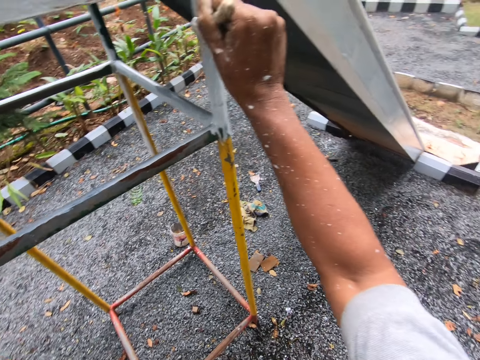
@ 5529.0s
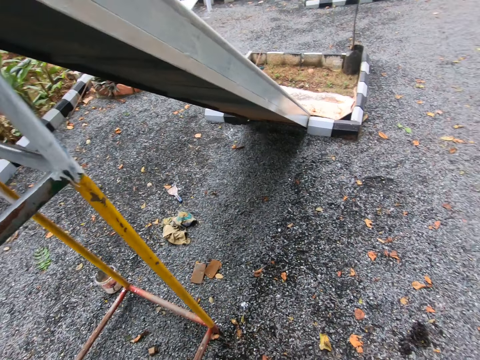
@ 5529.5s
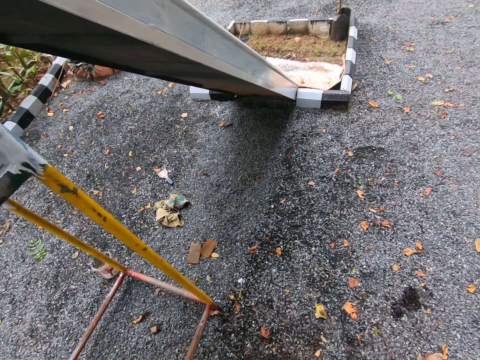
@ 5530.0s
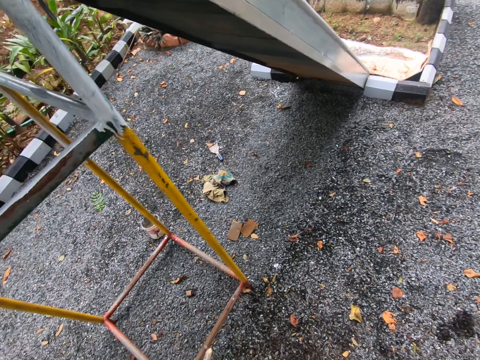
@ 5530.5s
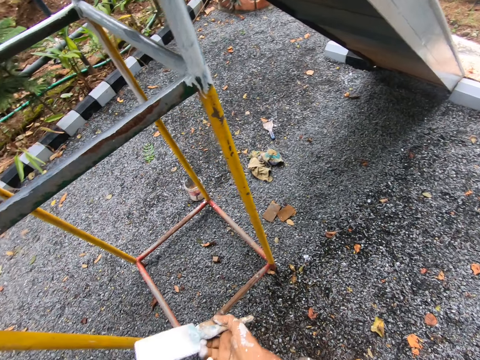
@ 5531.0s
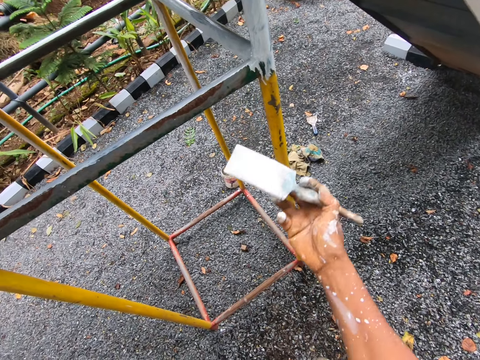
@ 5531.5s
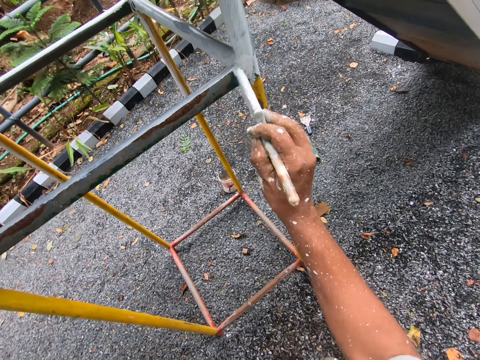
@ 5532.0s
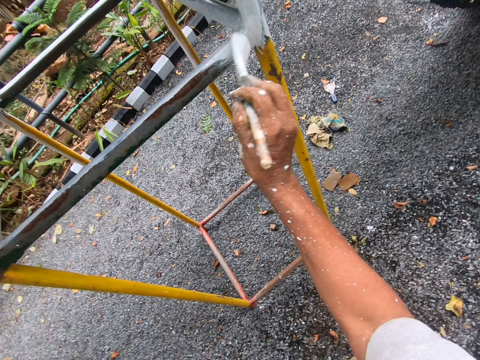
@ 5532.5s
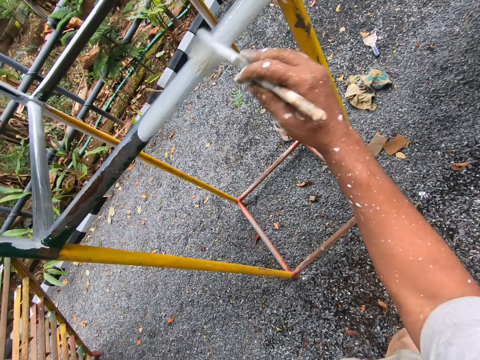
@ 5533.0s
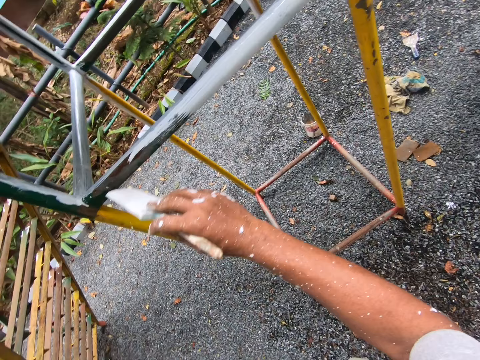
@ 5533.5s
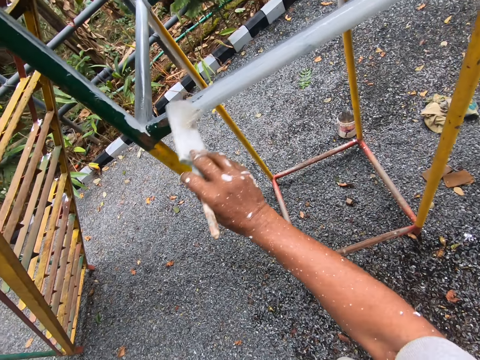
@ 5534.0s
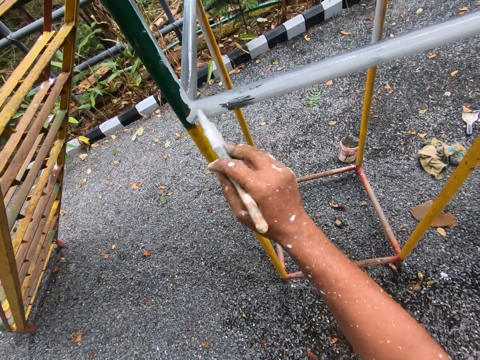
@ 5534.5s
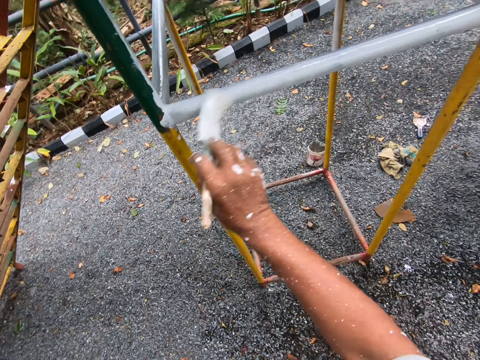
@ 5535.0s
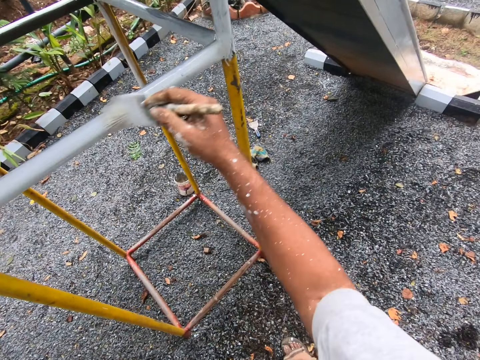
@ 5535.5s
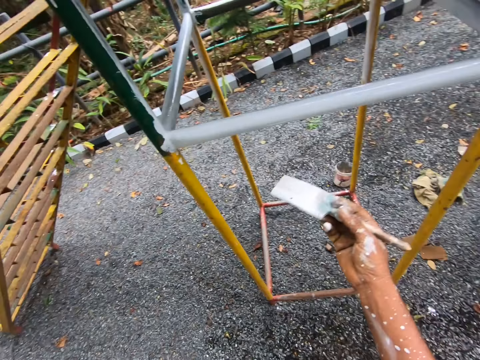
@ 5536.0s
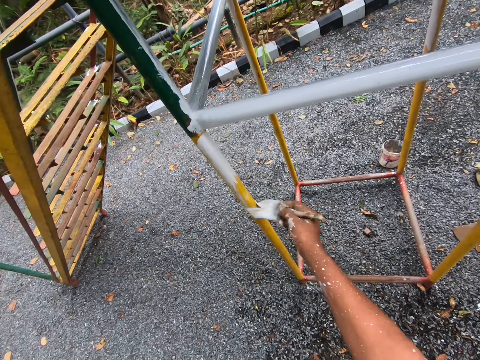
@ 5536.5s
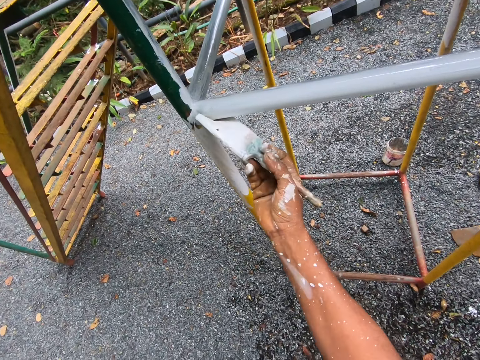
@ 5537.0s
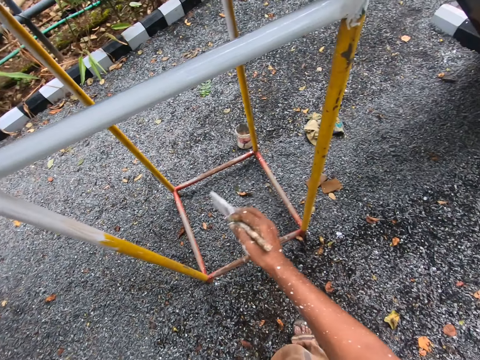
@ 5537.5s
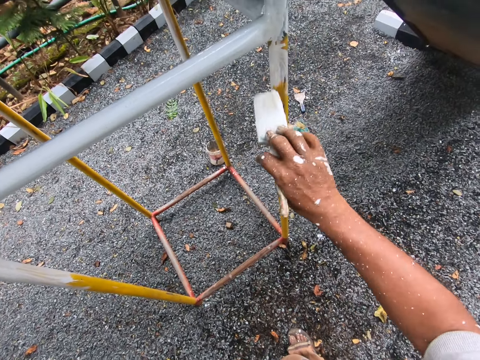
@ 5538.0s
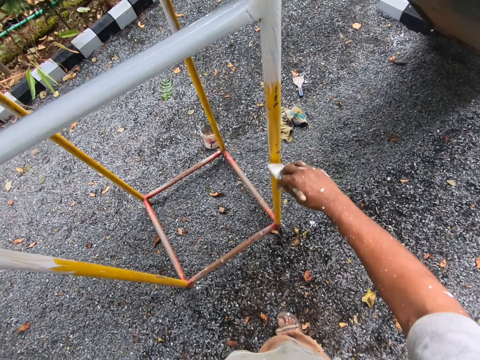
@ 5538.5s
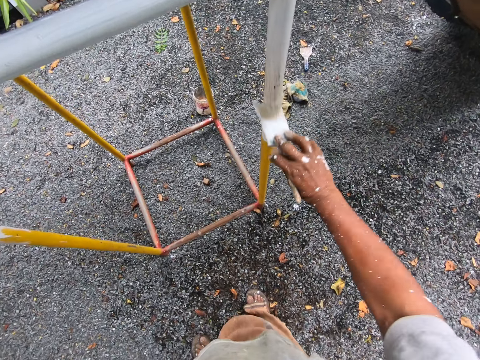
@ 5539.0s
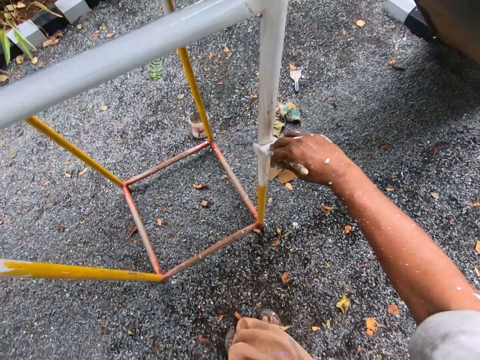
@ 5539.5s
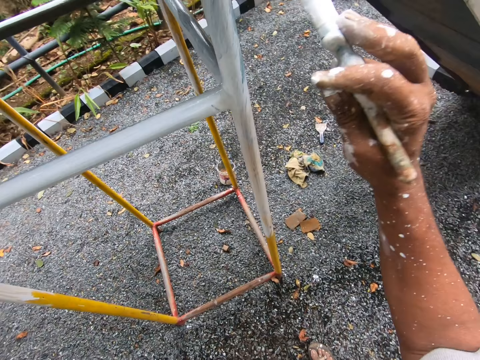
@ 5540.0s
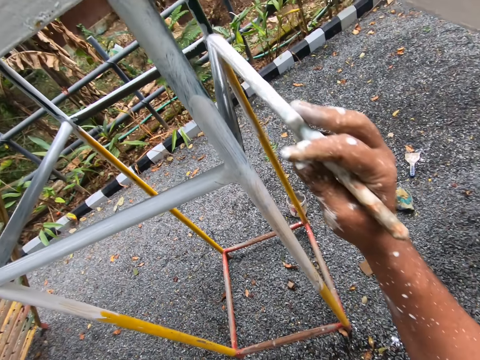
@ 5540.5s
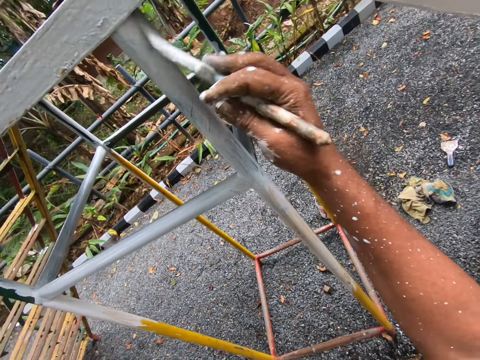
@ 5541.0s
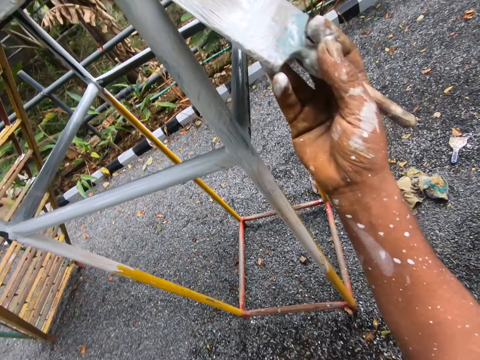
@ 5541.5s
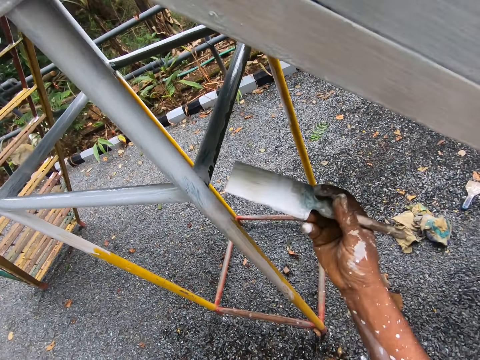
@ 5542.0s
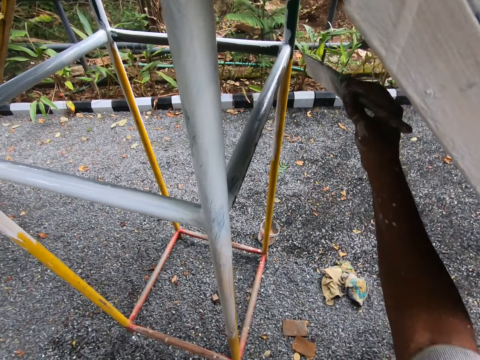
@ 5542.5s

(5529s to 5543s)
The camera wearer looks at the swing. They paint the swing.

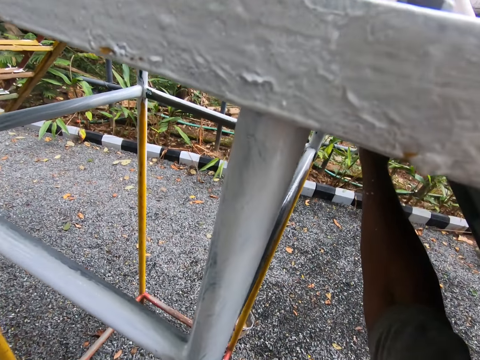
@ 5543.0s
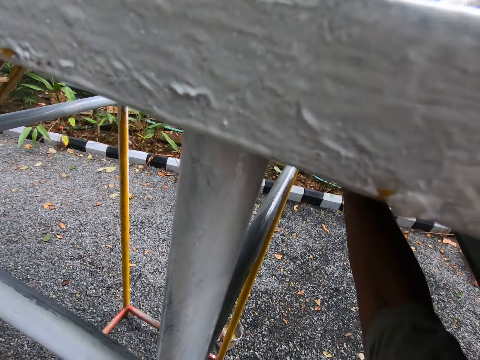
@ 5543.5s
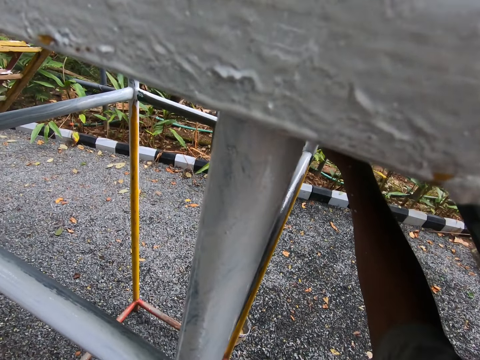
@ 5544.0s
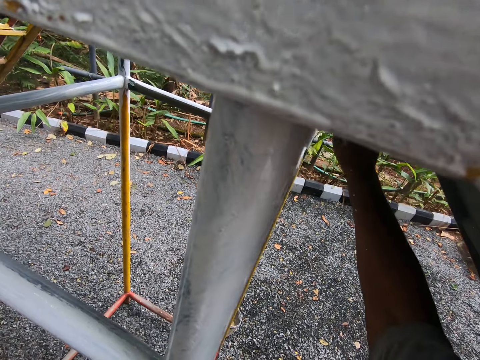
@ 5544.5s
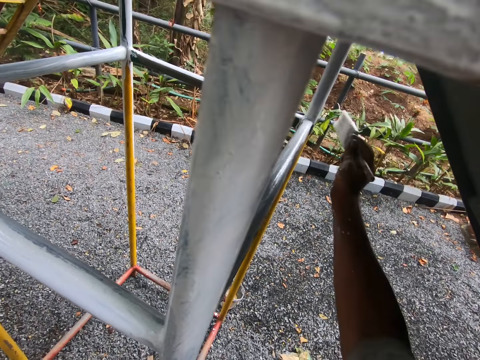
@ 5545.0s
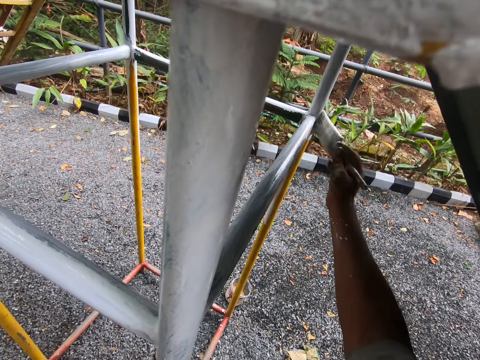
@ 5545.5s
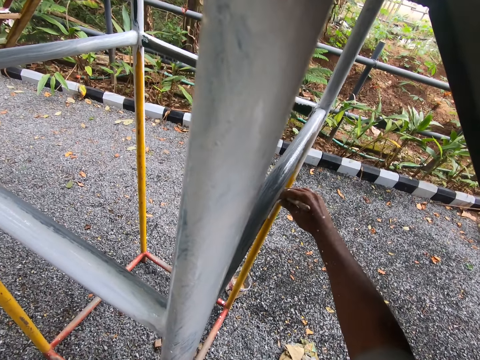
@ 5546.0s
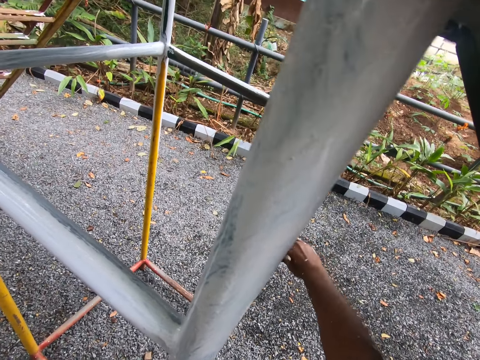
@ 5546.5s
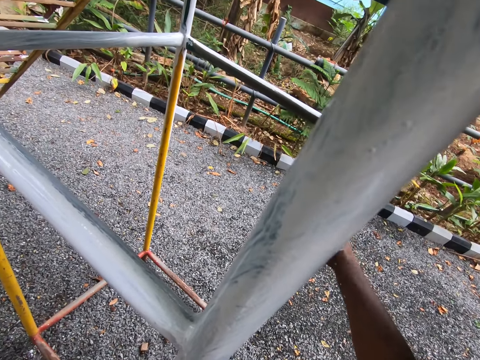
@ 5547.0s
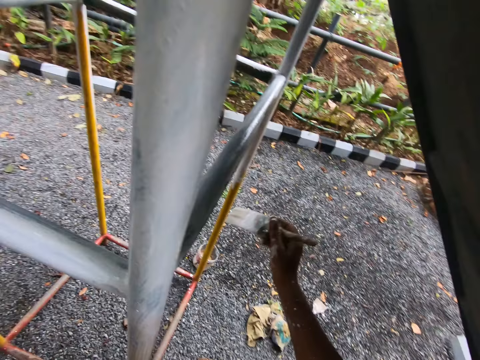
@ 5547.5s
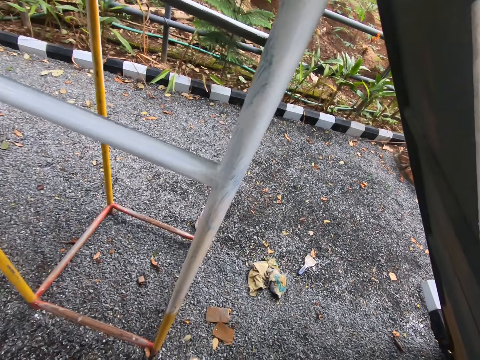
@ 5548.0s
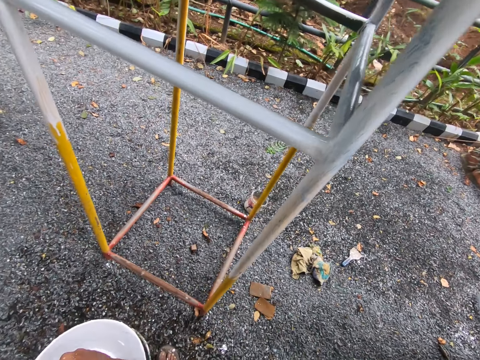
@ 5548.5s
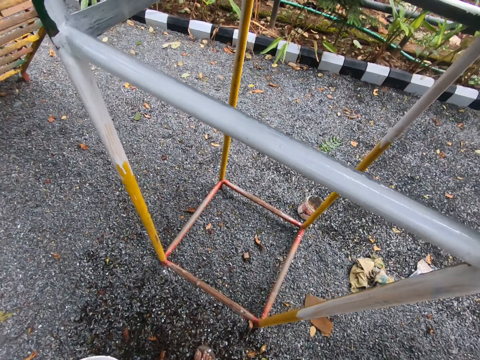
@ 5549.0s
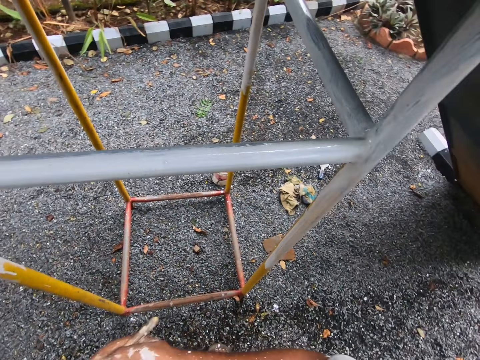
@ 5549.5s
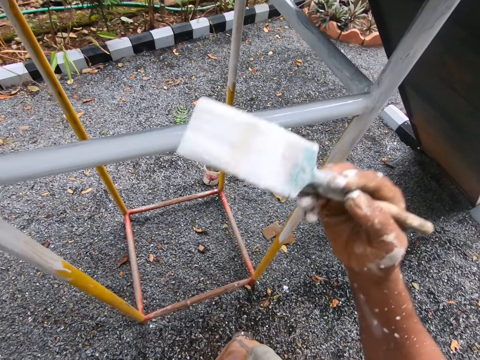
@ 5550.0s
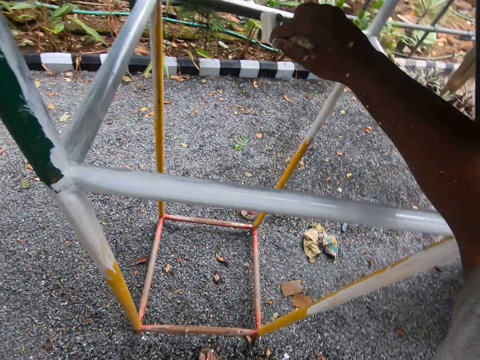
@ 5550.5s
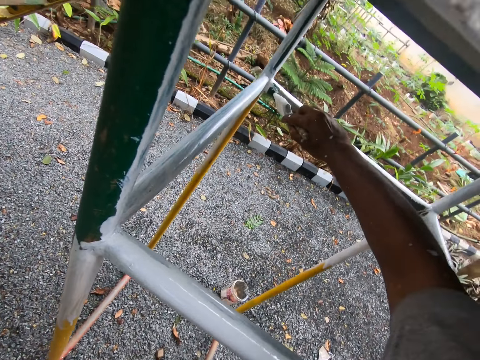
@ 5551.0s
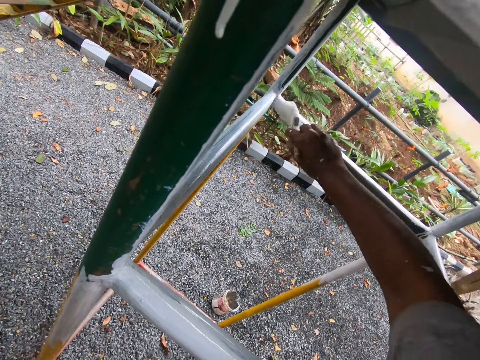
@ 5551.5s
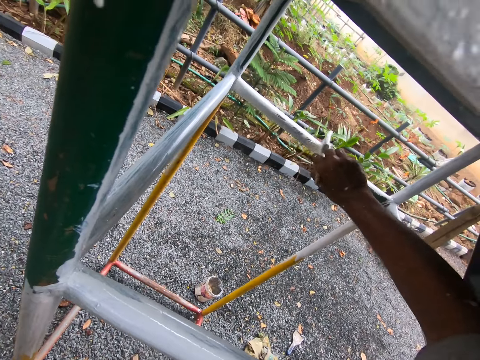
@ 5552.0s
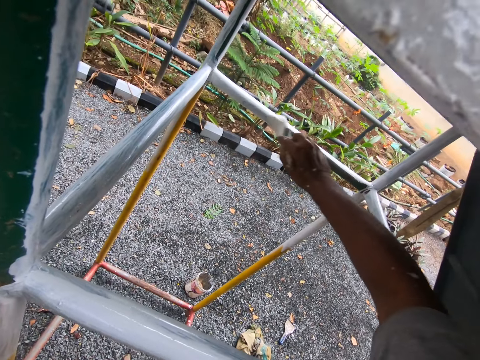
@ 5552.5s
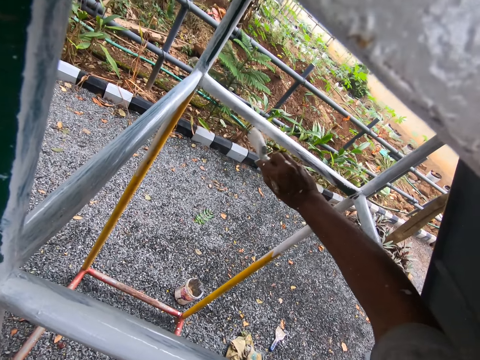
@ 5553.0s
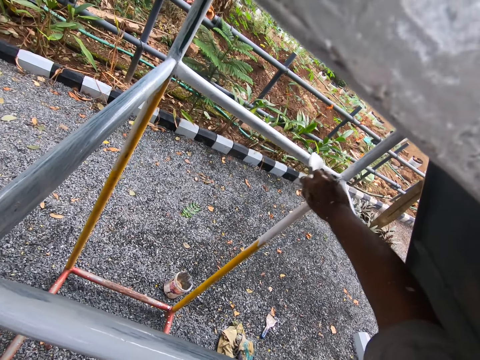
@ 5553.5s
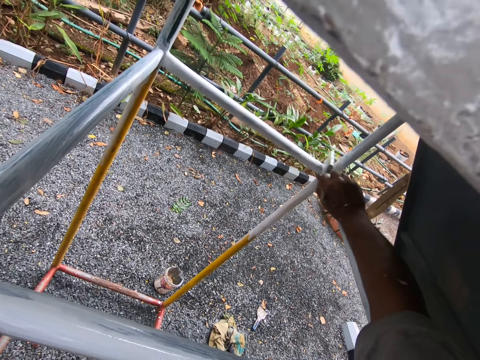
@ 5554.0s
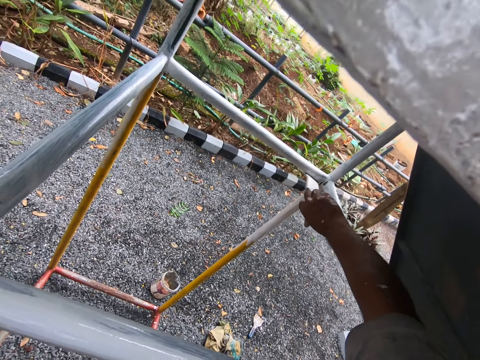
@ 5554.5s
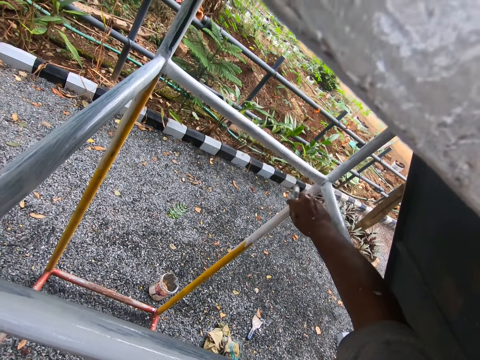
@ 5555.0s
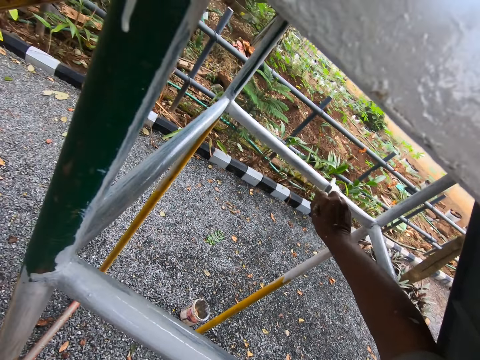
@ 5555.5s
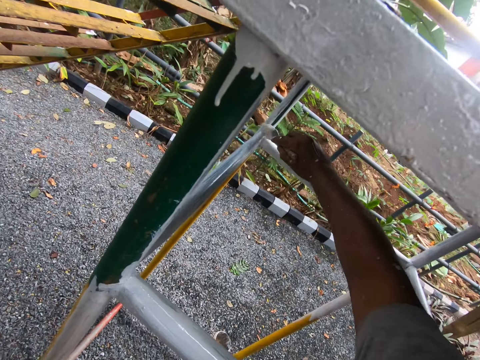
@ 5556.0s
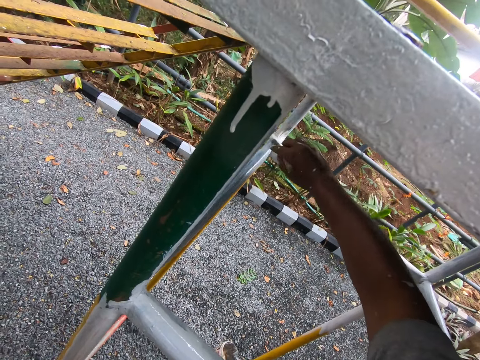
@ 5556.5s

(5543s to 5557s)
The camera wearer dips the paint brush into the container. They paint the swing with the paint brush.
